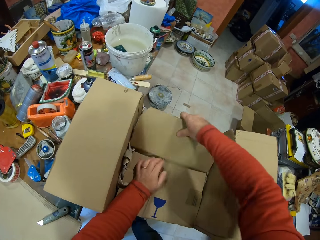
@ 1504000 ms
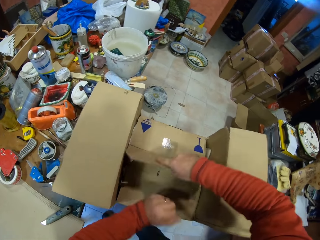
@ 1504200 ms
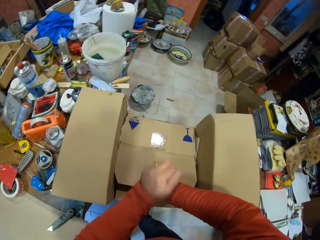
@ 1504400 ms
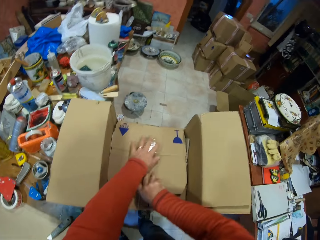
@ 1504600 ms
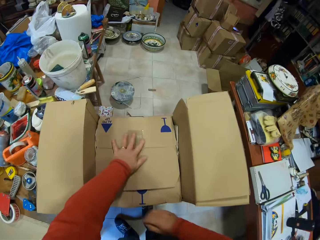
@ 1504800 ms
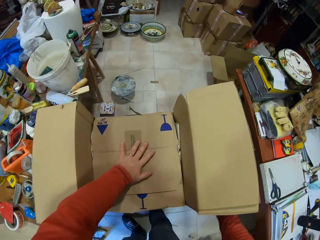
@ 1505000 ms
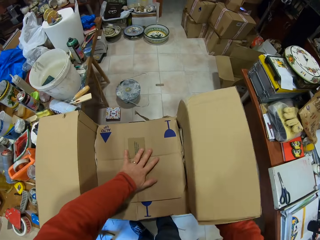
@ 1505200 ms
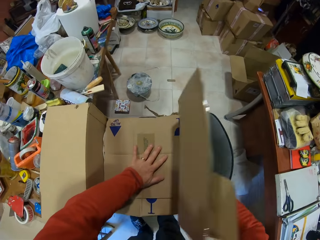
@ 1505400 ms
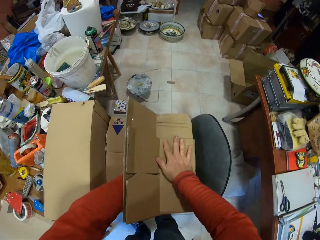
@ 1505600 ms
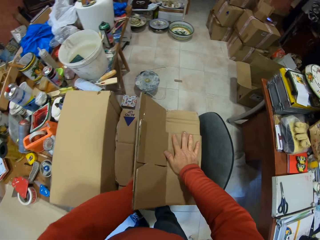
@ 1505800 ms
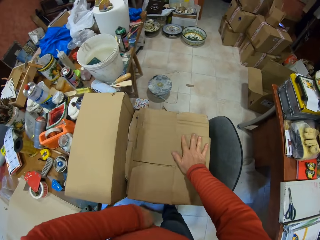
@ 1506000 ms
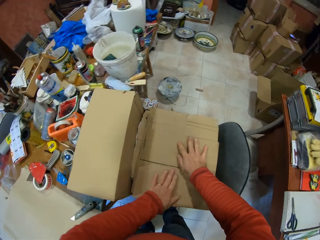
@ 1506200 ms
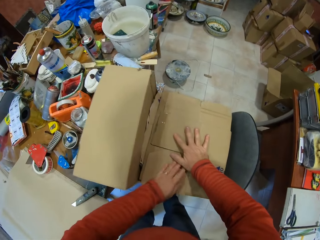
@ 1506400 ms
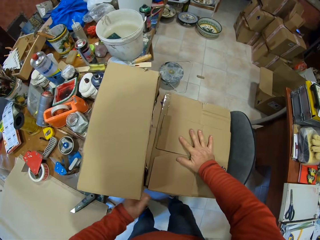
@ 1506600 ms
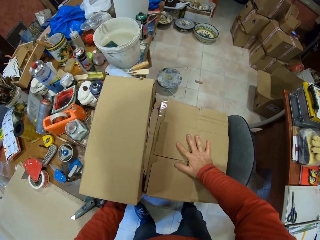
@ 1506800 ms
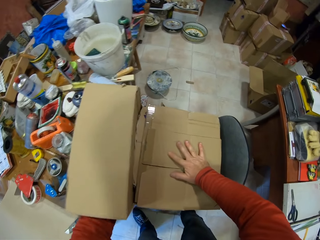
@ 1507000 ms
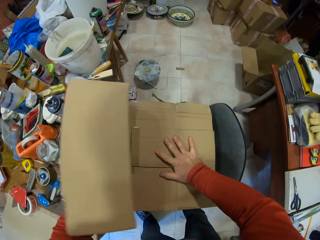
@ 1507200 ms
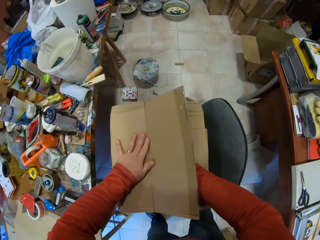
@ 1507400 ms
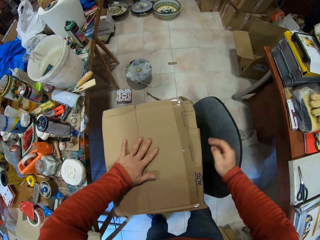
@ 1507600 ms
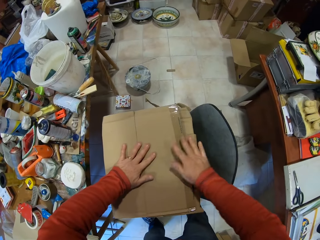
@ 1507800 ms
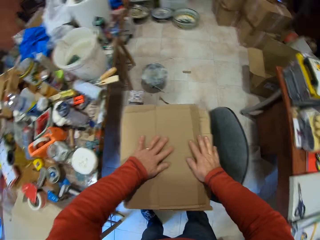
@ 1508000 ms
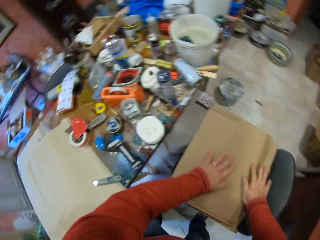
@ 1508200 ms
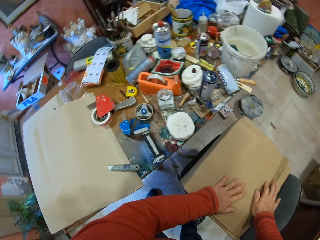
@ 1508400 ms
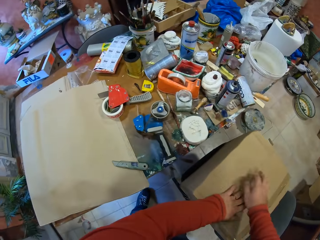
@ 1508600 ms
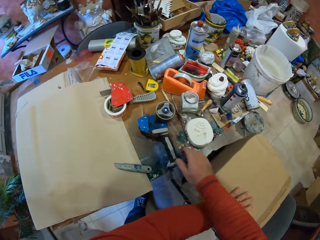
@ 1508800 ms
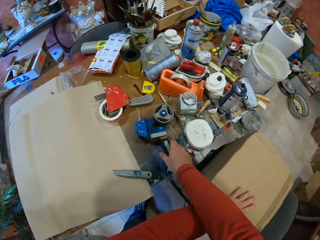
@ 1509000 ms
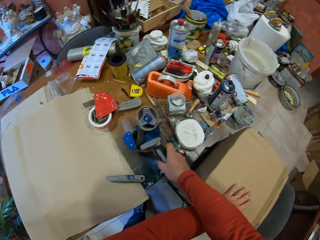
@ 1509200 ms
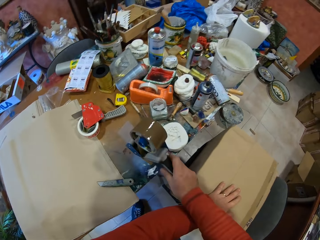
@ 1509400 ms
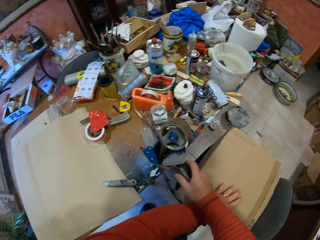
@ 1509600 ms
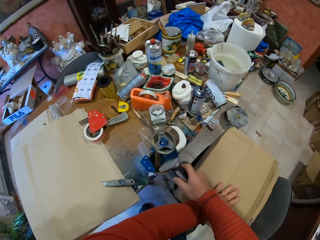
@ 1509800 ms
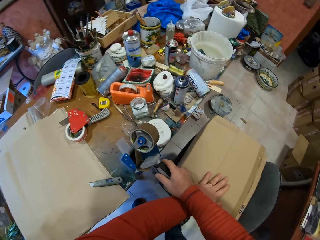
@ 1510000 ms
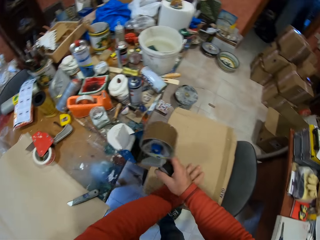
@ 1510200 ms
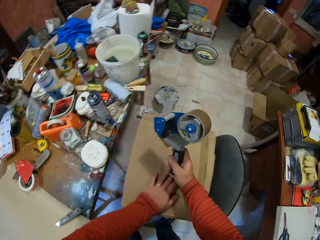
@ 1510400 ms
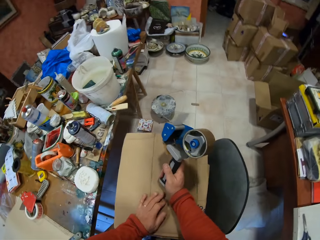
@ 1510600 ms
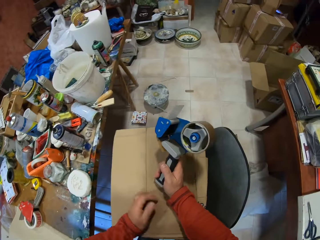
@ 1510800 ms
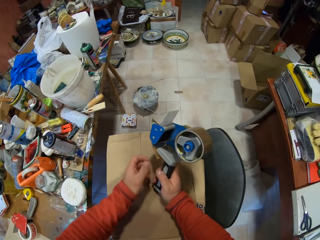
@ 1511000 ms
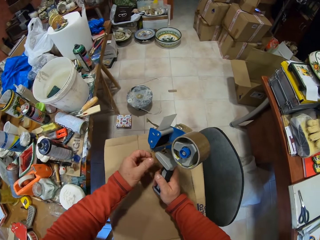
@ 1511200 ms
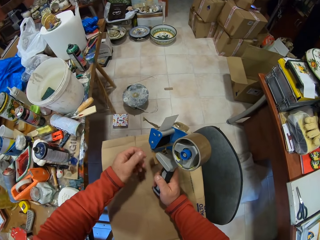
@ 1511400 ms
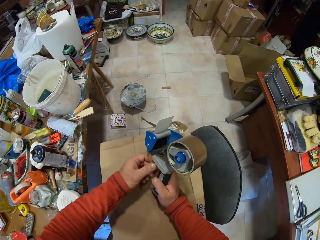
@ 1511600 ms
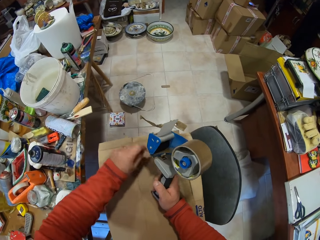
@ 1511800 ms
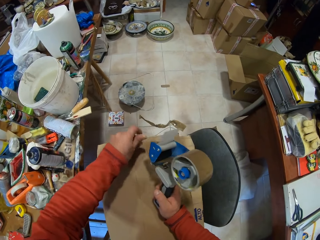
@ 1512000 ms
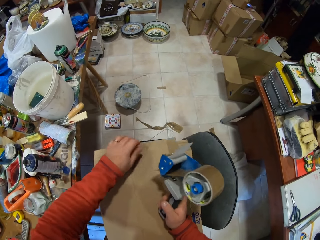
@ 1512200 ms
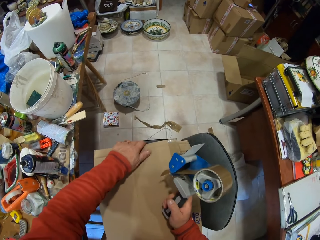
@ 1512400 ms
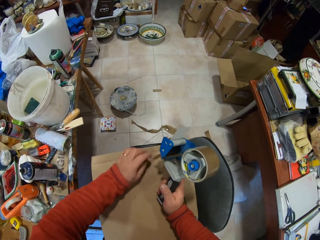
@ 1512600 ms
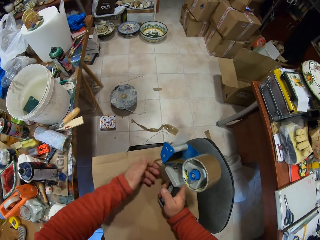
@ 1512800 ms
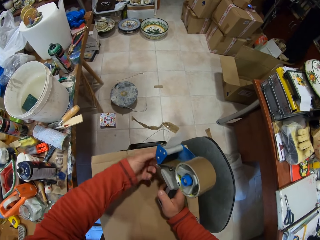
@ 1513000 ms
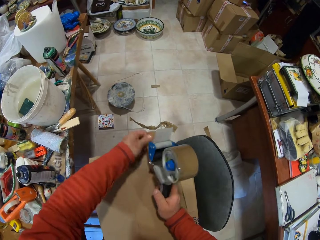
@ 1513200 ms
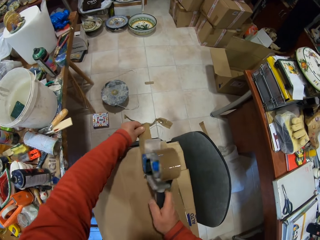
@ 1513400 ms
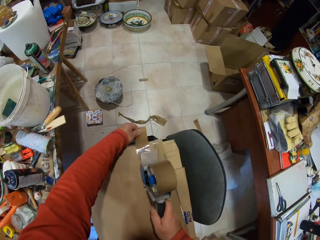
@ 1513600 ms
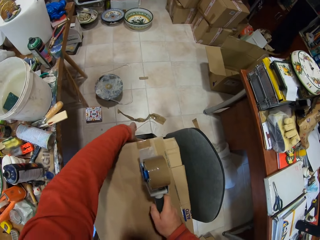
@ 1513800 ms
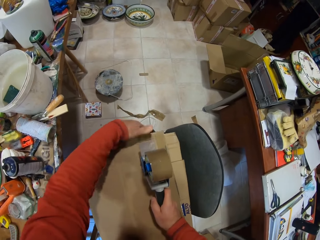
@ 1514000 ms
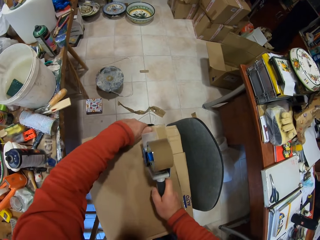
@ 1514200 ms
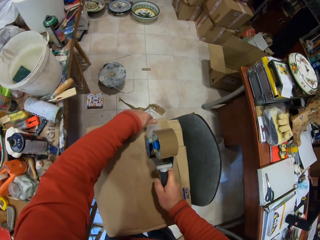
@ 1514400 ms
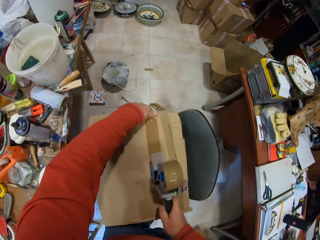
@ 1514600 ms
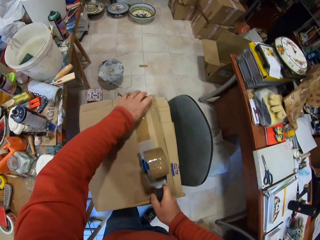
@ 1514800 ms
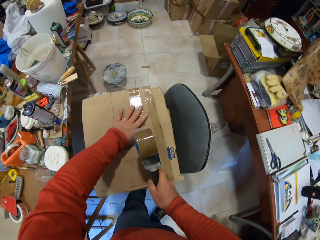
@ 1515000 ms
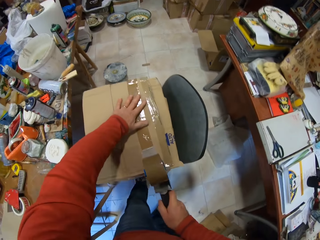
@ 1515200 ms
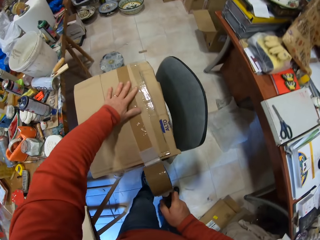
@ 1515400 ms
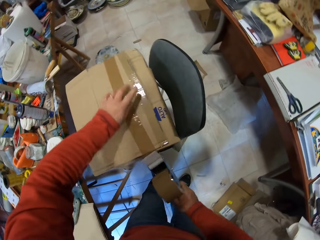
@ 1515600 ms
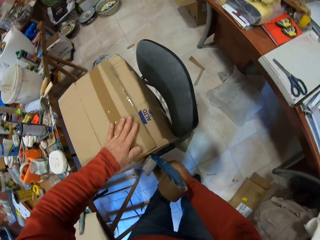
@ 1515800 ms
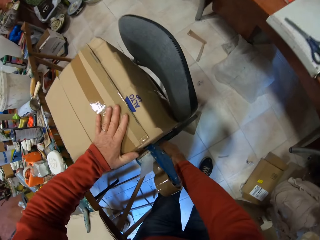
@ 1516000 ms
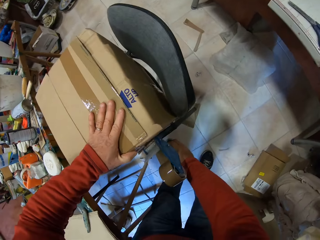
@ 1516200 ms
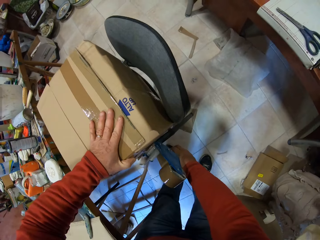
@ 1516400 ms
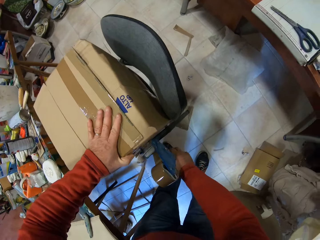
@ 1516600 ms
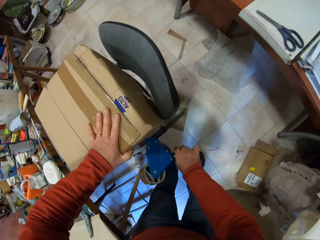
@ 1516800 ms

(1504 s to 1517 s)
The camera wearer covers the box with the hands. They press the box. They pick up the sellotape. They put the sellotape on the box. They pull the sellotape on the box. They cover the box with the sellotape. They move the sellotape on the box.

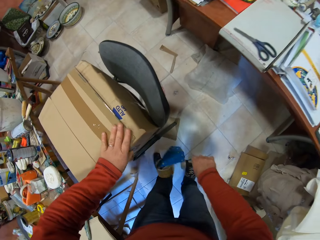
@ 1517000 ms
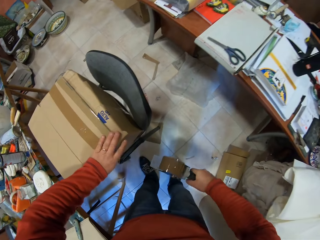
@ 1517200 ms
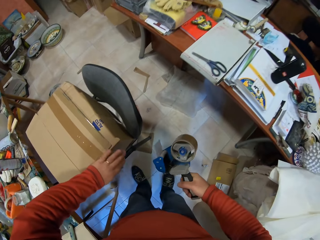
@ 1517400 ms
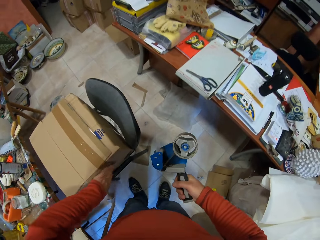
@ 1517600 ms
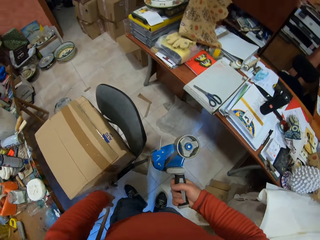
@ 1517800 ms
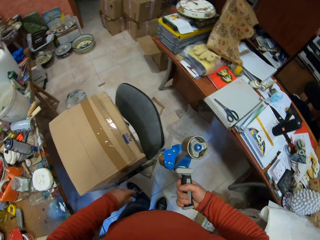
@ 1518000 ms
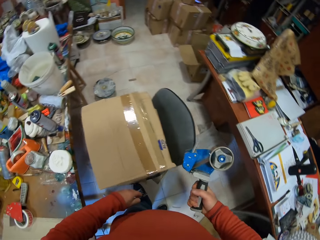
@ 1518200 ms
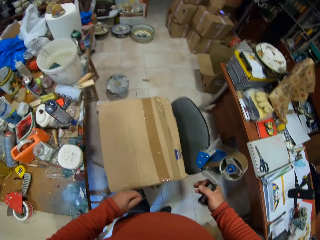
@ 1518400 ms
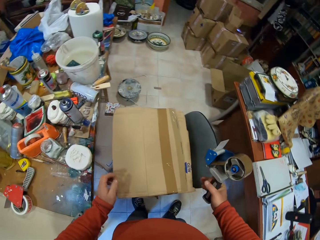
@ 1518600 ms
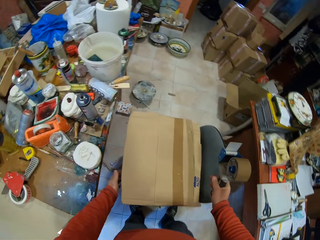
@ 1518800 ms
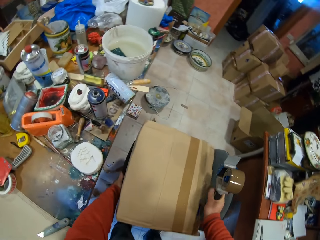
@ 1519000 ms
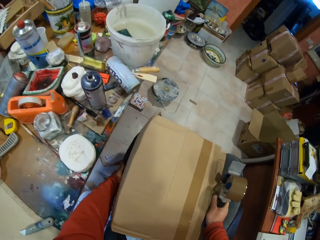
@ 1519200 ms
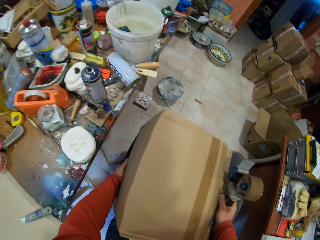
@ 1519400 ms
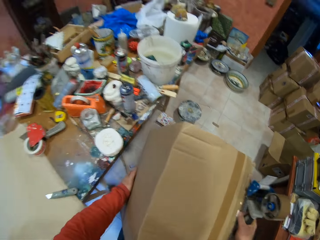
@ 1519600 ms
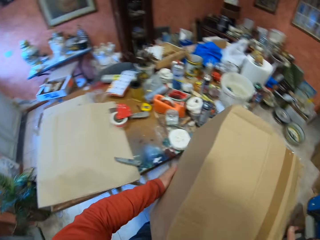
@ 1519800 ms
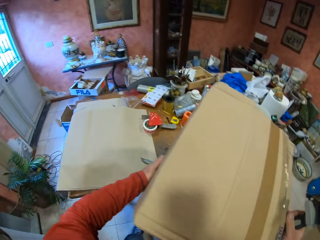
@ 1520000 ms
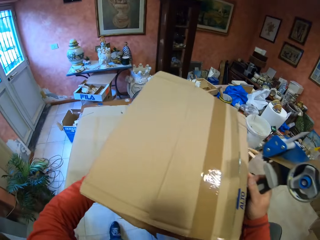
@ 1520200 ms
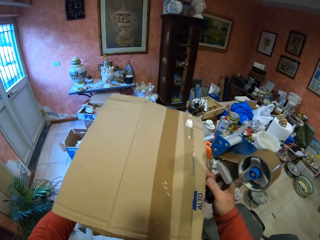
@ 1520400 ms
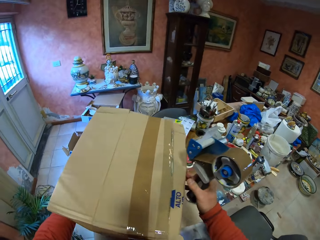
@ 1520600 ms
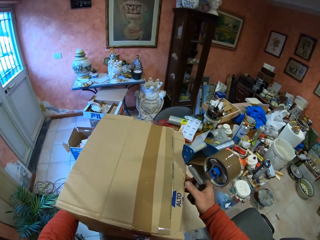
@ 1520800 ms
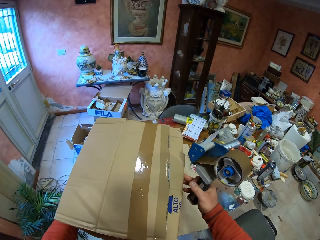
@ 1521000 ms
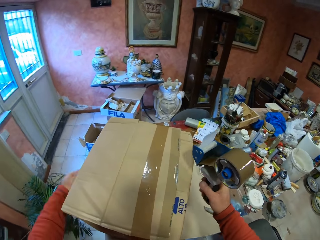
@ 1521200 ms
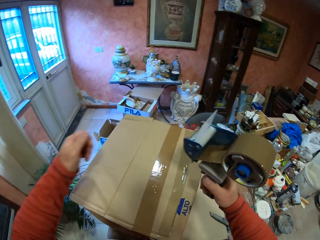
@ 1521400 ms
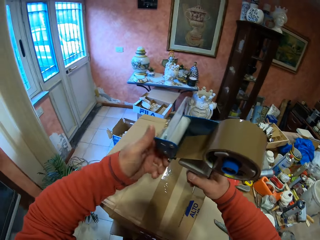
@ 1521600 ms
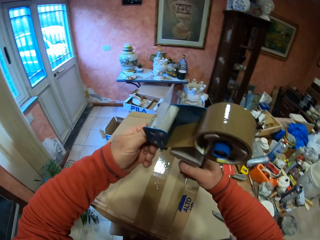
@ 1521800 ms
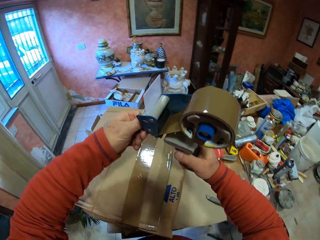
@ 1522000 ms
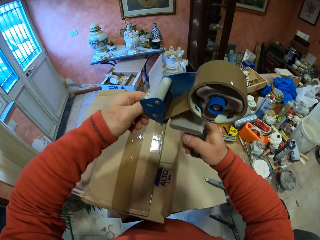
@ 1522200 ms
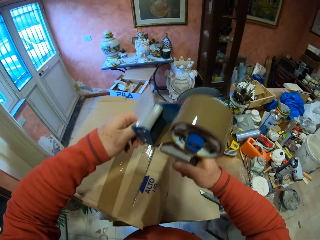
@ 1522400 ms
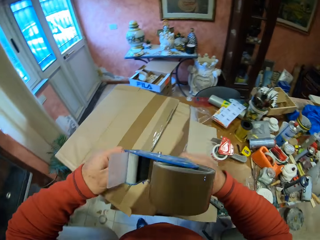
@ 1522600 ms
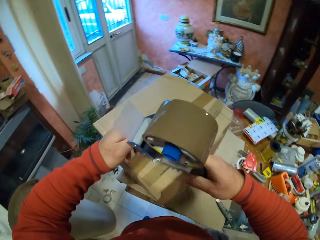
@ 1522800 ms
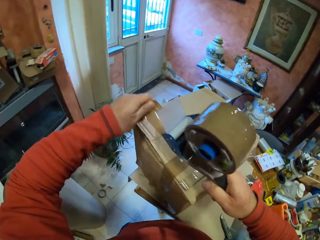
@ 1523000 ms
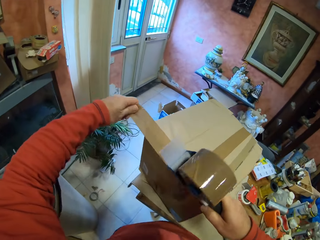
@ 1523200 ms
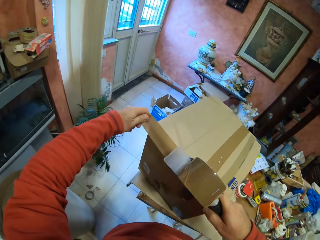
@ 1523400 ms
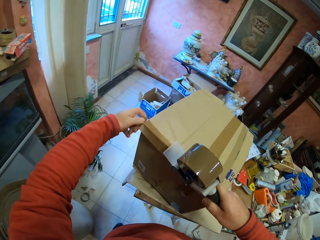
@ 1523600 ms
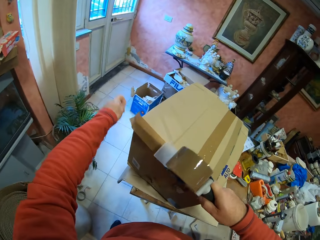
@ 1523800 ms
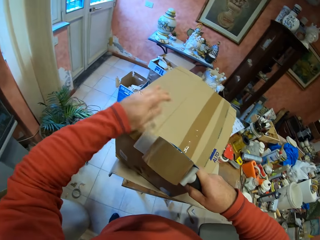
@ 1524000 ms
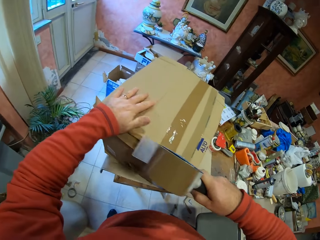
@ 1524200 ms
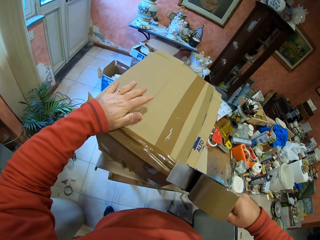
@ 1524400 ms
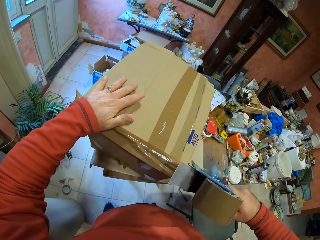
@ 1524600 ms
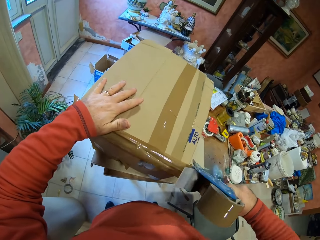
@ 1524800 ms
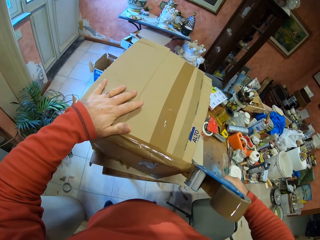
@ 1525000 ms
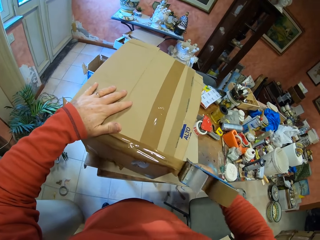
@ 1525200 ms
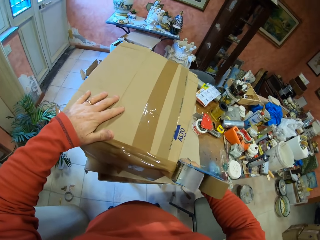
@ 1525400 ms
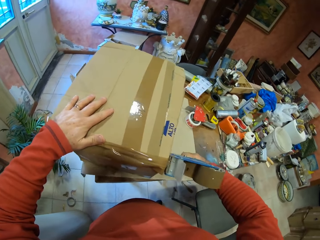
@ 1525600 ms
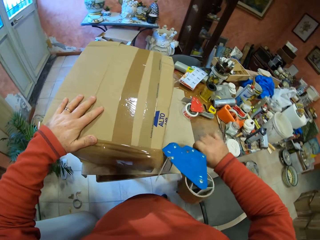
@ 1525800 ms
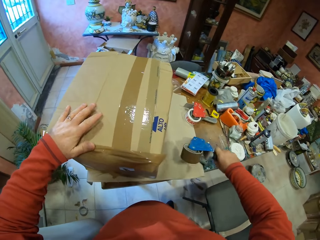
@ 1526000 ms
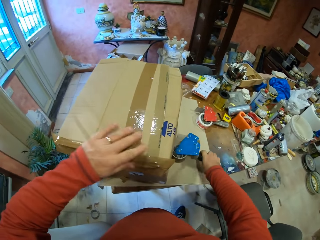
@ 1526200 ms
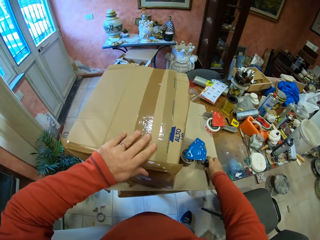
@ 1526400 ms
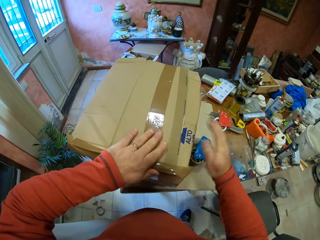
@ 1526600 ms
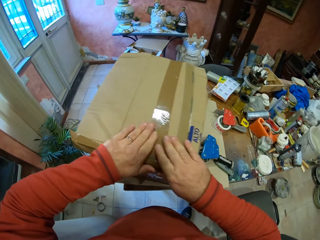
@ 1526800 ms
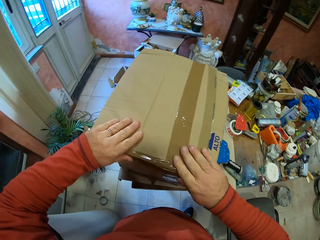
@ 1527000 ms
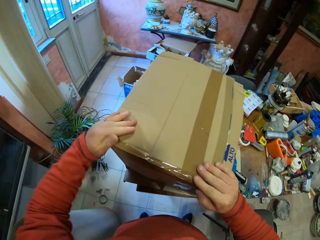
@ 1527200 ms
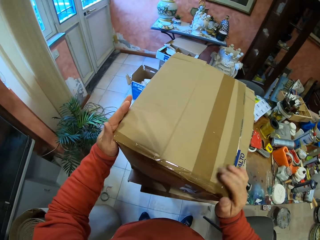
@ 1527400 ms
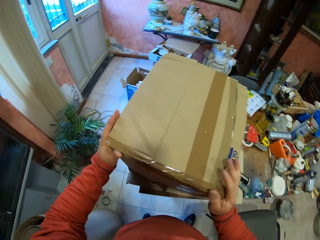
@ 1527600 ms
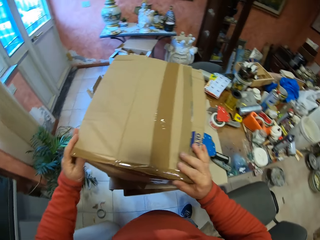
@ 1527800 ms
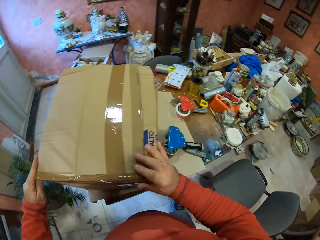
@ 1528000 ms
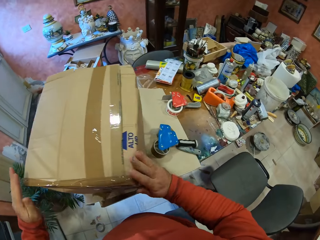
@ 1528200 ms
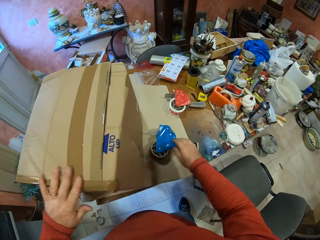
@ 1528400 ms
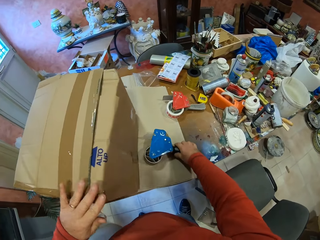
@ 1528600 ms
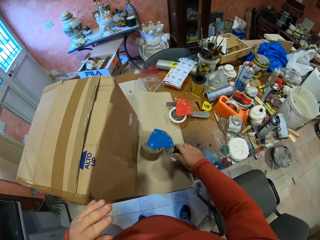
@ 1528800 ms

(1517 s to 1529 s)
The camera wearer cuts the sellotape. They hold the sellotape, pick up the box, and place the box aside on the table. They put the sellotape on the box. They cut the sellotape. They place the sellotape on the table. They attach the sellotape on the box. They align the sellotape on the box.
